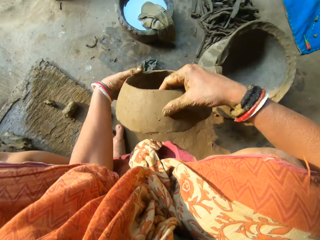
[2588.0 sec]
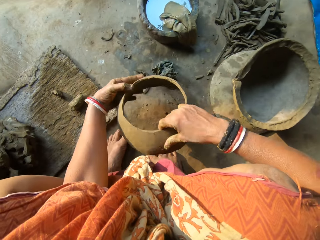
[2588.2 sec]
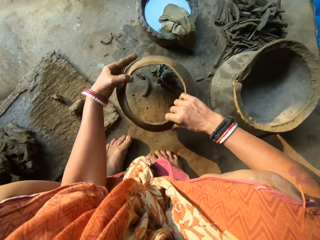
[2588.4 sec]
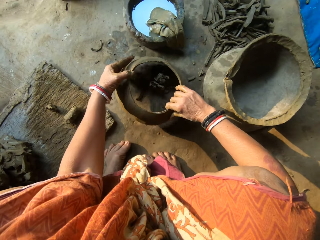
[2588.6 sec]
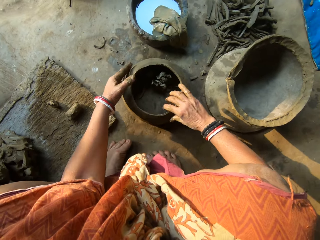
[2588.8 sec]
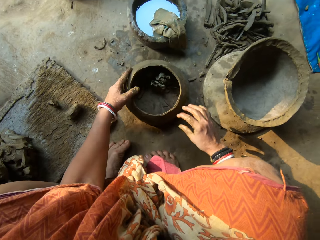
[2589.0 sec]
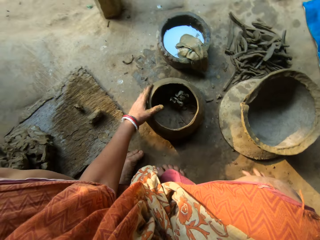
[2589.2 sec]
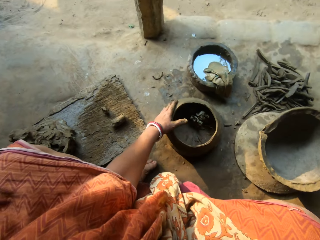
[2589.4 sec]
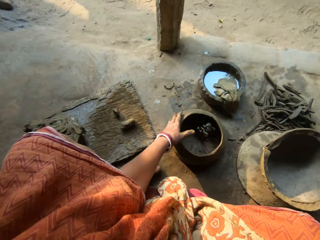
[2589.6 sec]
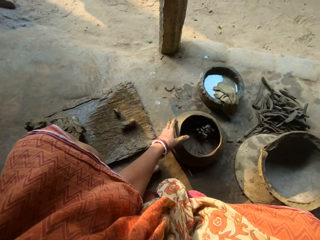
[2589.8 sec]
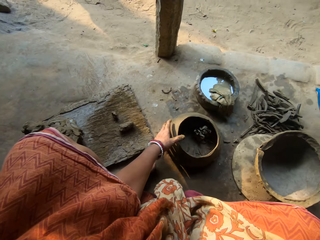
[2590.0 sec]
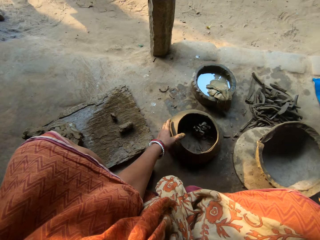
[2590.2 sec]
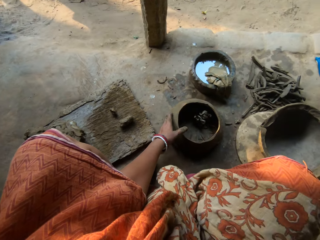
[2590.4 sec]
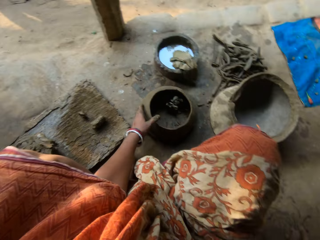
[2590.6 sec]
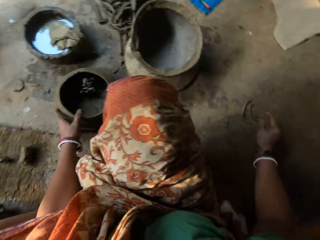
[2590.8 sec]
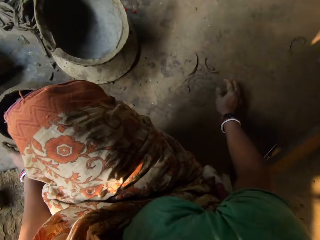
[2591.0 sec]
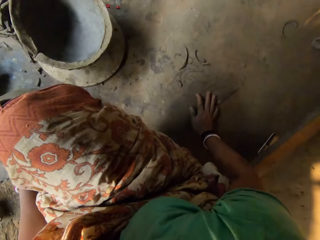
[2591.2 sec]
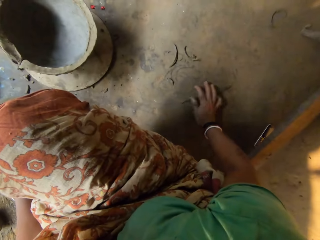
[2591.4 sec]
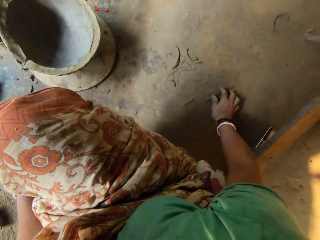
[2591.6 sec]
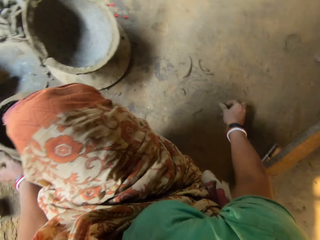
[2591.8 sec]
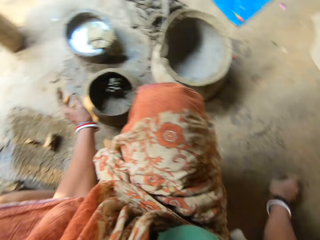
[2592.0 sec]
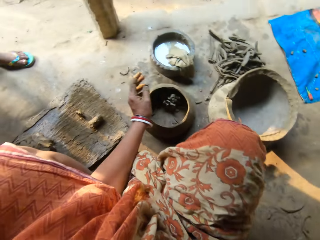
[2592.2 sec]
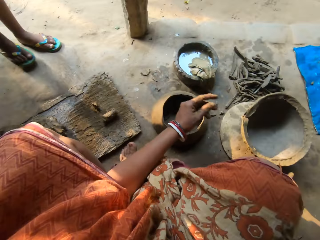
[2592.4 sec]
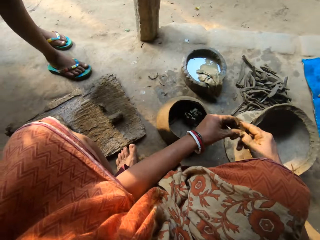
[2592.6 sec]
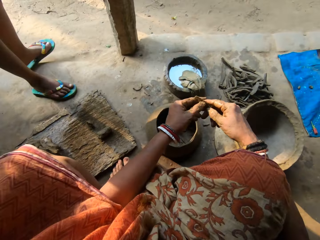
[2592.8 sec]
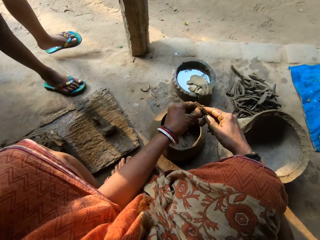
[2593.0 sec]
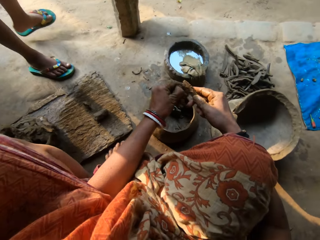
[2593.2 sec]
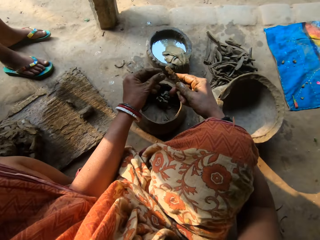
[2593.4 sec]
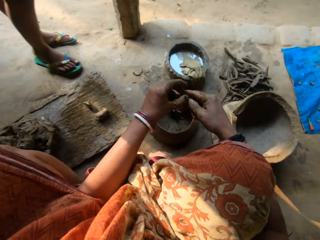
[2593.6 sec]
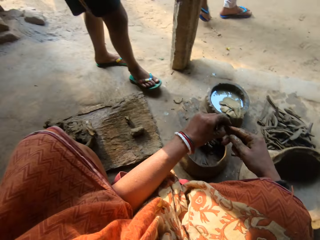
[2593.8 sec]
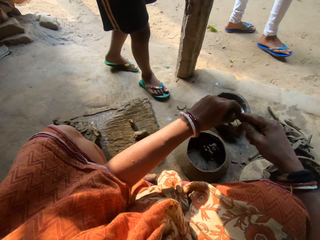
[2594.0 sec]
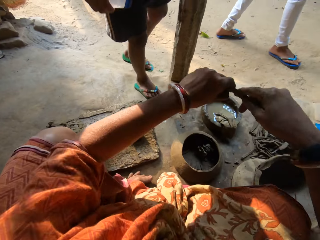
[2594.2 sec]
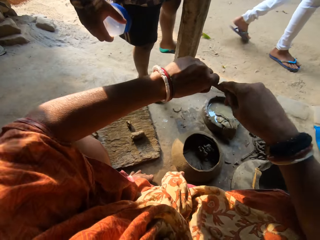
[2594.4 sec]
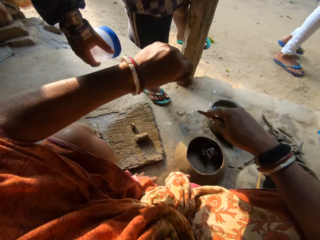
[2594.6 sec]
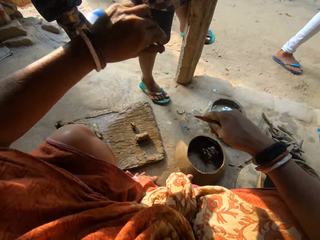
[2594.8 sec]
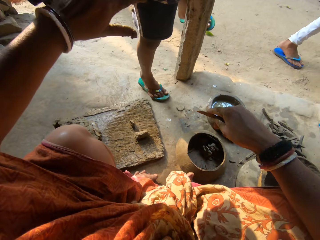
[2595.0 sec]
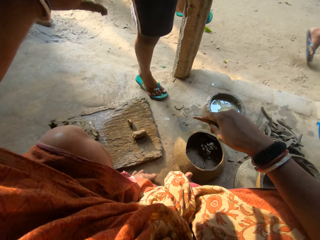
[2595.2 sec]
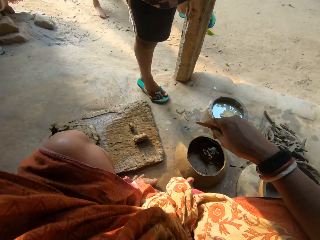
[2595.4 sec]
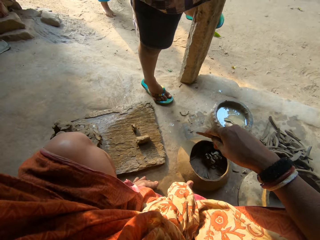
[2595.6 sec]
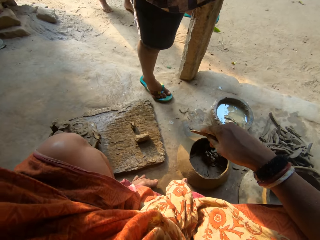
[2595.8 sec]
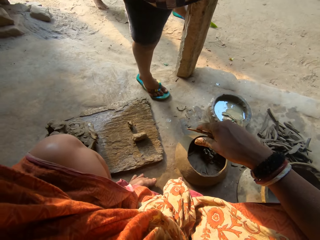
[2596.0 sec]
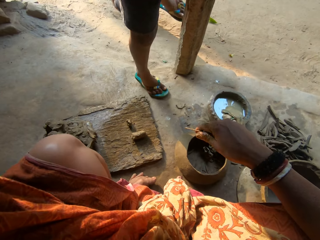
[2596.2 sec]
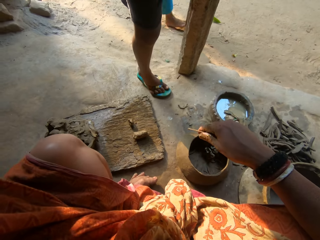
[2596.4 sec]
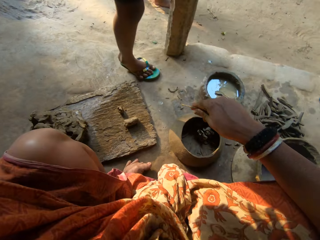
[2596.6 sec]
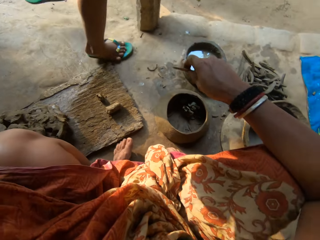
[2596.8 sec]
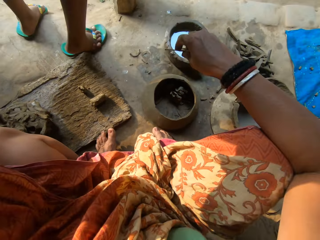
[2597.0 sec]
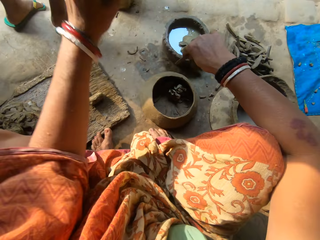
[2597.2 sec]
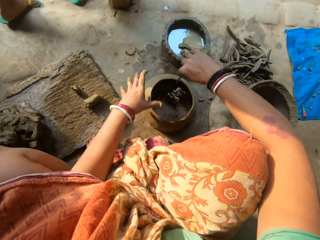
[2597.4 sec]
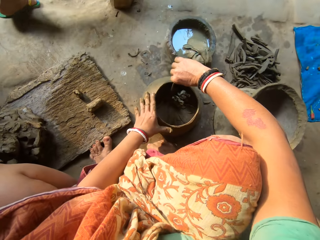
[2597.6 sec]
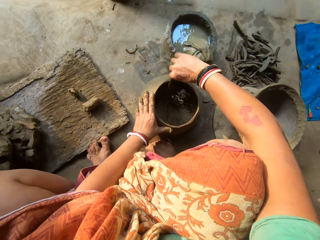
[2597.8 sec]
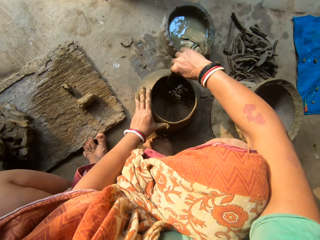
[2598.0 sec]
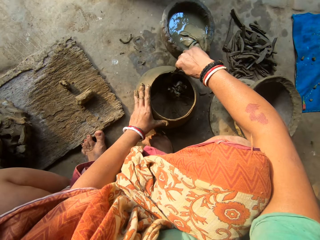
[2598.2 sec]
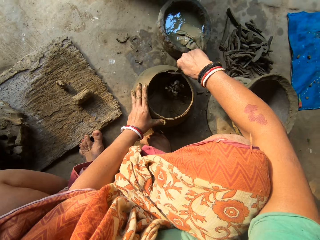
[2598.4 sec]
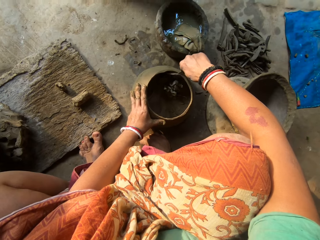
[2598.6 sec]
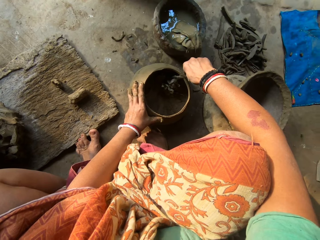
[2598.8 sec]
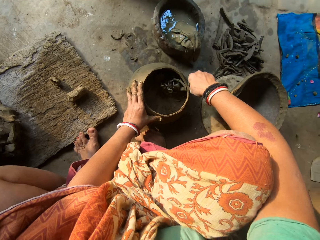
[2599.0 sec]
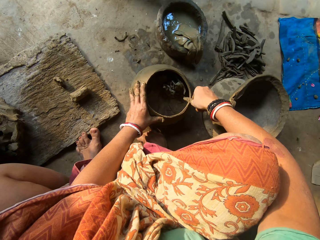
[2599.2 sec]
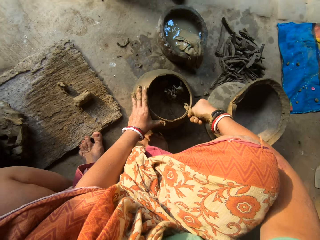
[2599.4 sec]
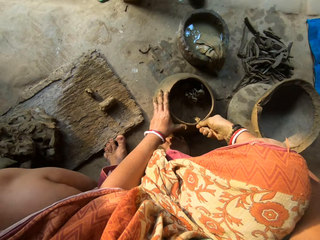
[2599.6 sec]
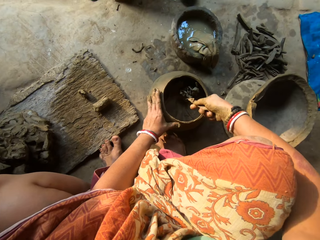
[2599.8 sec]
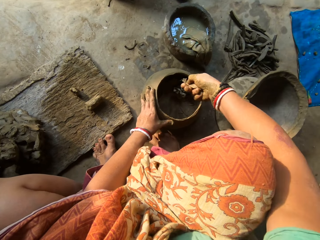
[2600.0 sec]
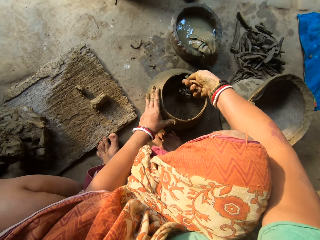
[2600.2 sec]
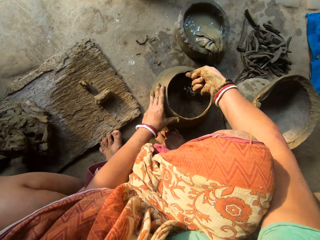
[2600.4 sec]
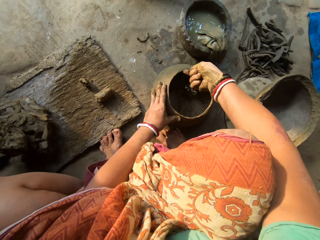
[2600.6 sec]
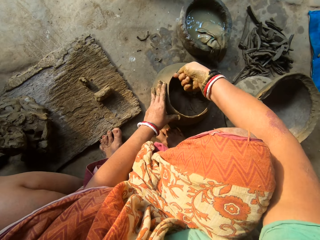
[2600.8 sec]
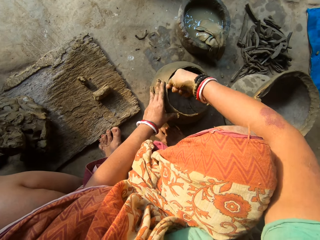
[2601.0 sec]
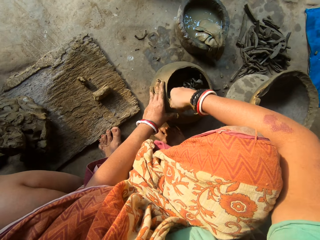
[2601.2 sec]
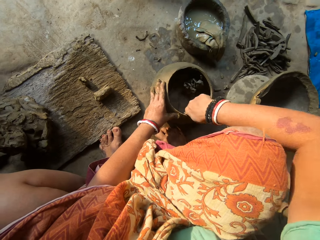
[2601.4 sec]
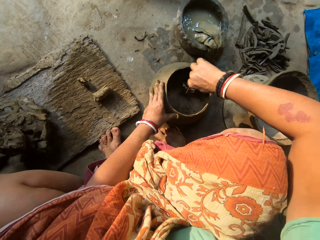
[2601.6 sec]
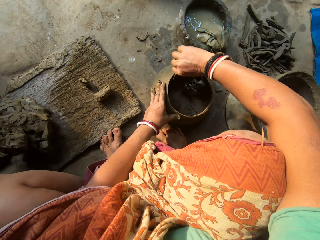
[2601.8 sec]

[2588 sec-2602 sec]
The camera wearer holds the piece of pot with both hands. She drops the ceramic clay on the floor with both hands. She picks up a scraper on the floor with her right hand. A woman approaches the camera wearer. The camera wearer touches the scraper with her left hand. She cleans the object. Another woman bends. The camera wearer touches something. She holds the piece of pot. She scrapes the edge of the ceramic clay with the scraper in her right hand. She cuts the tip of the pot around.

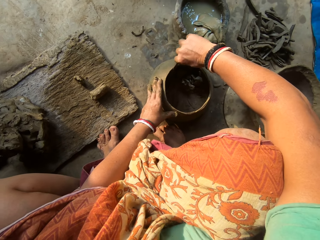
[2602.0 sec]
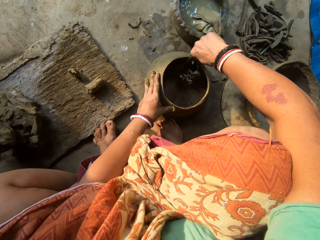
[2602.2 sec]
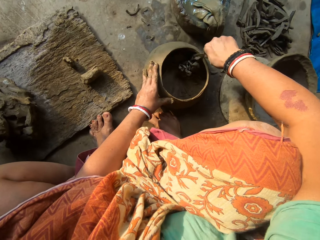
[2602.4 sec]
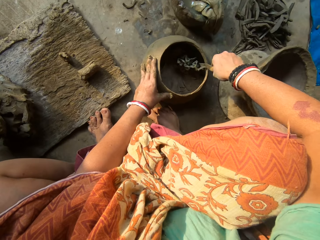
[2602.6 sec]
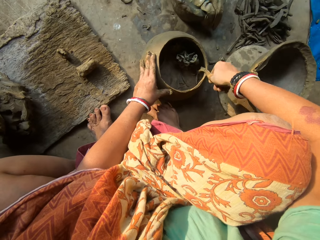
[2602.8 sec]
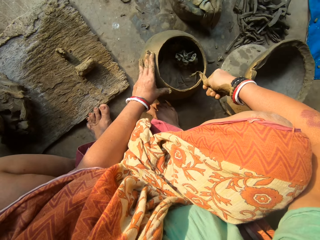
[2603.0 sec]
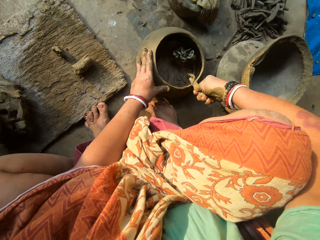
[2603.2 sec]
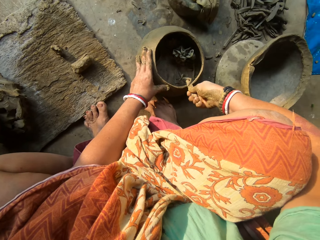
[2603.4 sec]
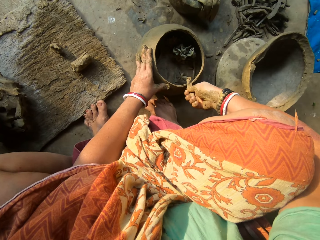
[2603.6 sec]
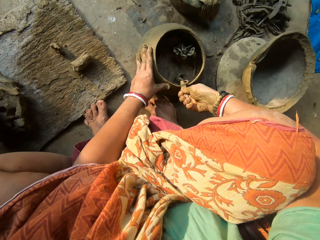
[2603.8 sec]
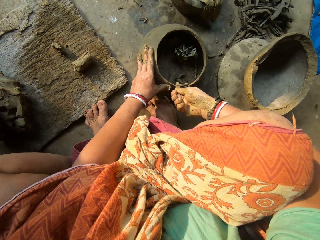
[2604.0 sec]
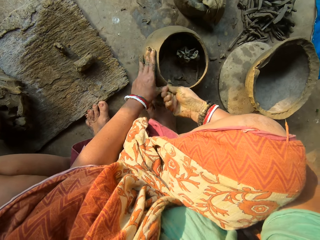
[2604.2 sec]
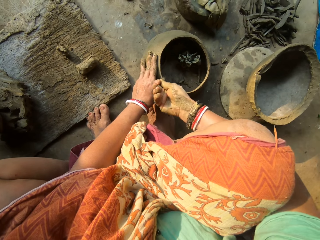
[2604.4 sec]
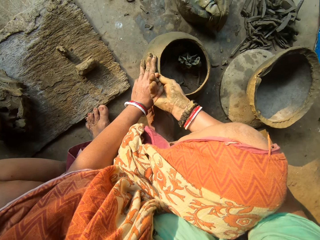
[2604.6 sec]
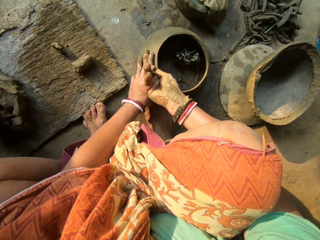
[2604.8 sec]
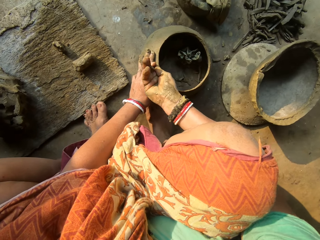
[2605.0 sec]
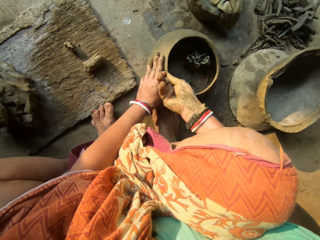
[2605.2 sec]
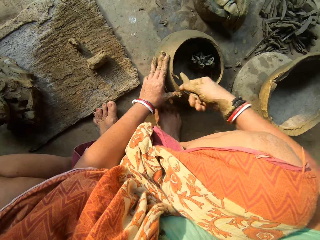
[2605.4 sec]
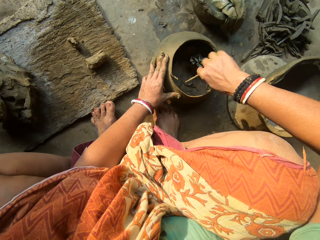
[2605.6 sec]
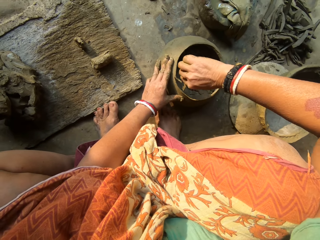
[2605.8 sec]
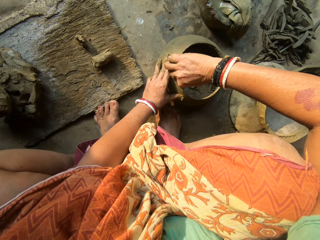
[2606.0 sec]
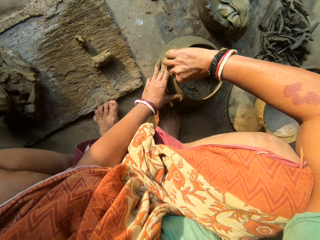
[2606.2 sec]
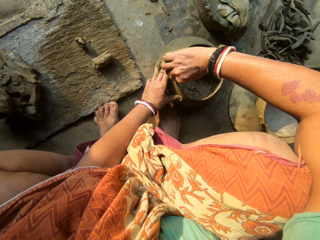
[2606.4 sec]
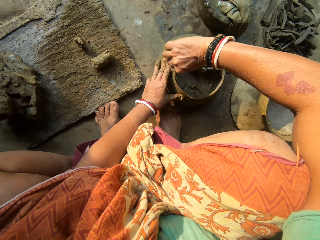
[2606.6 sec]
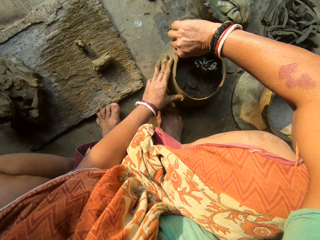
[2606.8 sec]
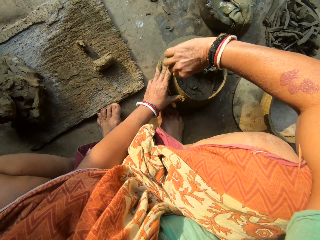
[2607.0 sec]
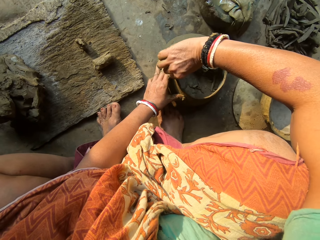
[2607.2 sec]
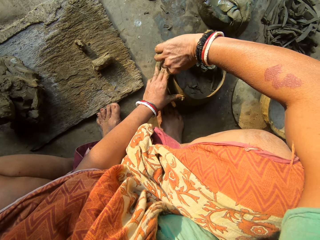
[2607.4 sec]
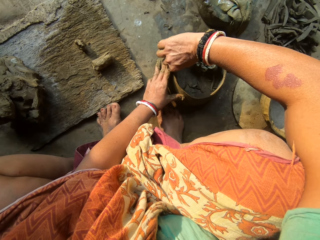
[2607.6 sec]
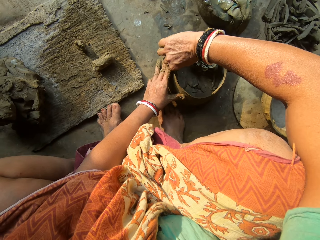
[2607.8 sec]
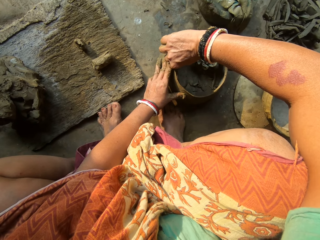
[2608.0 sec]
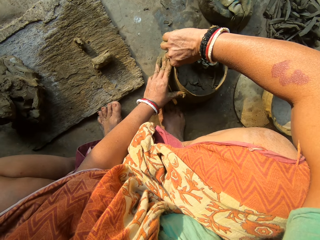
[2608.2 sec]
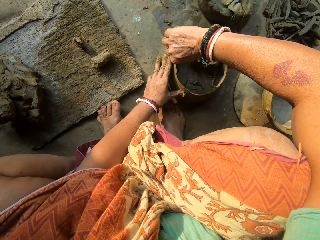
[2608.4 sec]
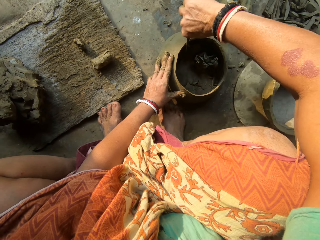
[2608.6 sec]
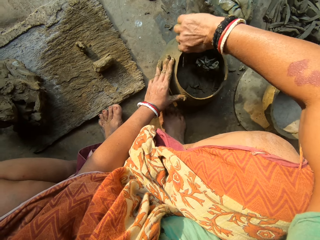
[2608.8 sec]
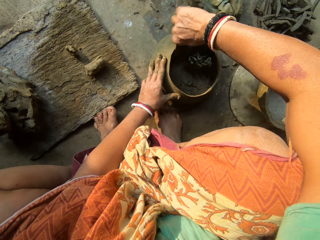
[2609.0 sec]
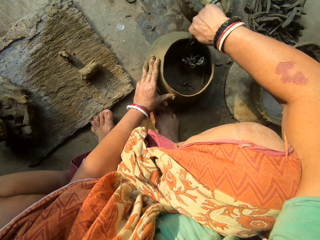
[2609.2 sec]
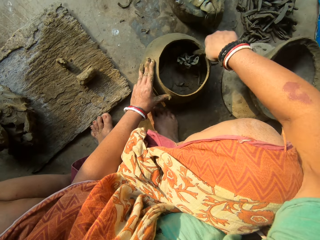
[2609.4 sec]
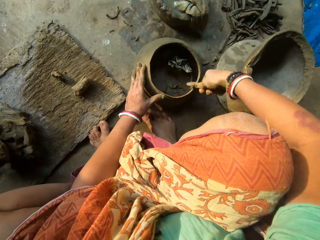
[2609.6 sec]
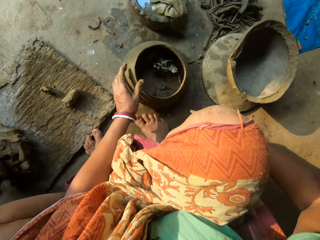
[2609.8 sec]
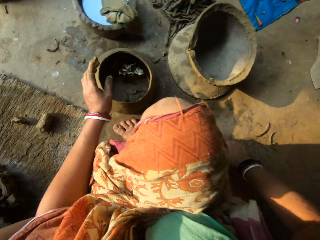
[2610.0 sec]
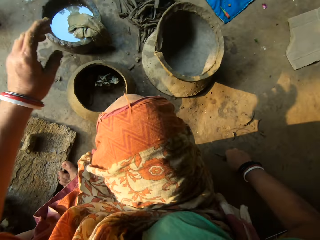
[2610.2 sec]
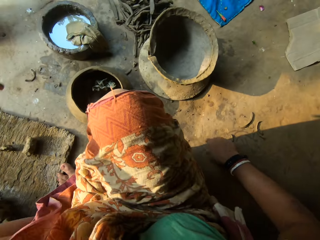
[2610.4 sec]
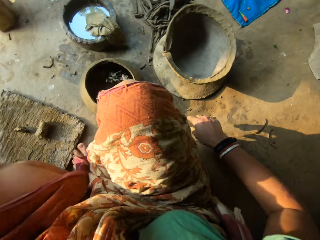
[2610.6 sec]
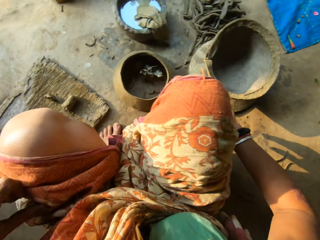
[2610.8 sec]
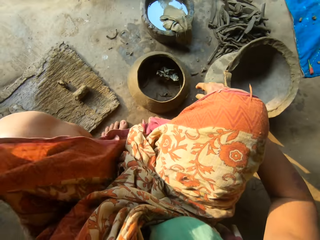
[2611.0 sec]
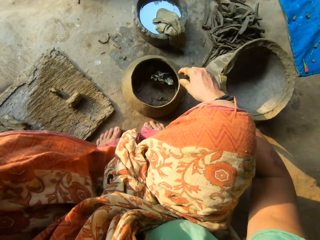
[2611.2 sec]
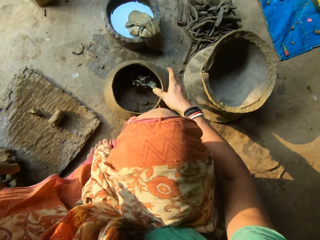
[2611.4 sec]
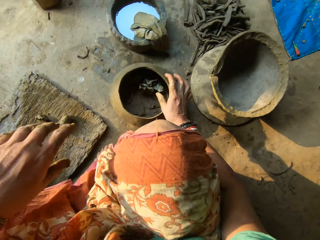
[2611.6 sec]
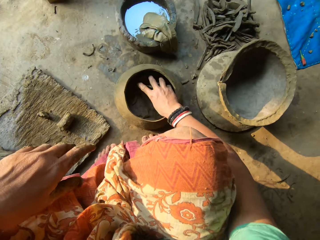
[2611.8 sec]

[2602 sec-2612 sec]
The camera wearer drops the cutting object.
